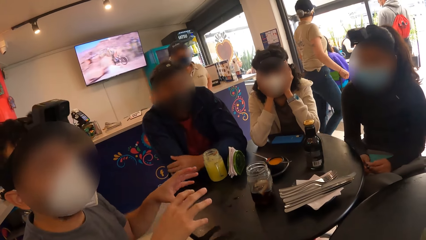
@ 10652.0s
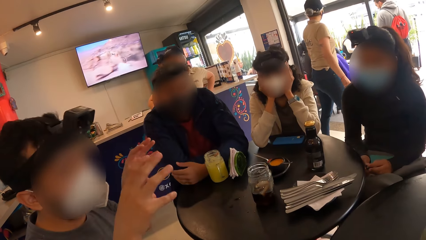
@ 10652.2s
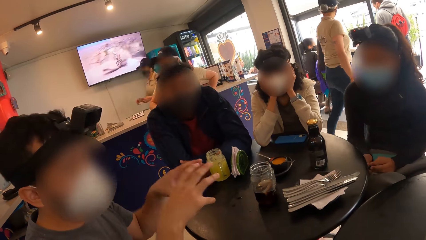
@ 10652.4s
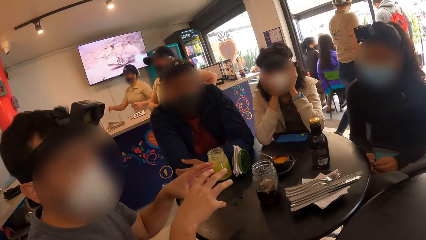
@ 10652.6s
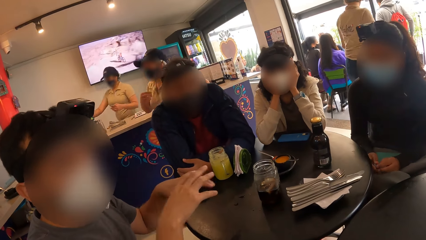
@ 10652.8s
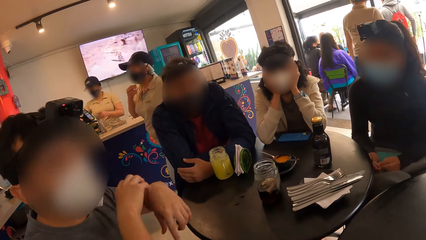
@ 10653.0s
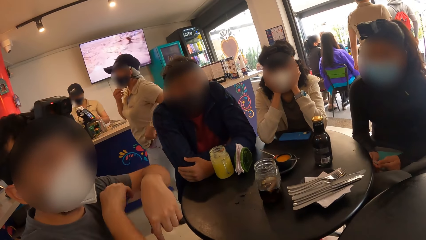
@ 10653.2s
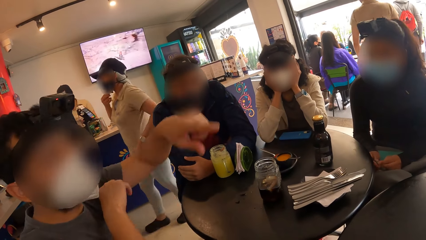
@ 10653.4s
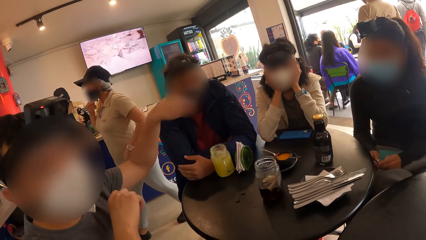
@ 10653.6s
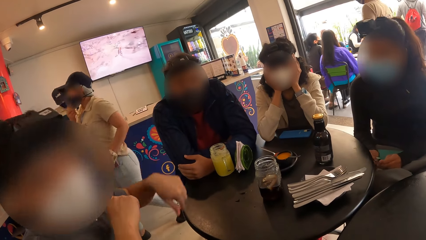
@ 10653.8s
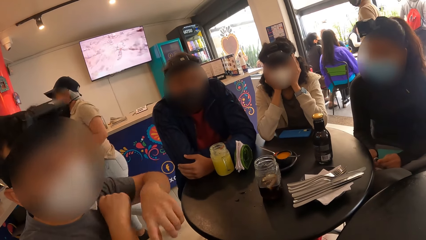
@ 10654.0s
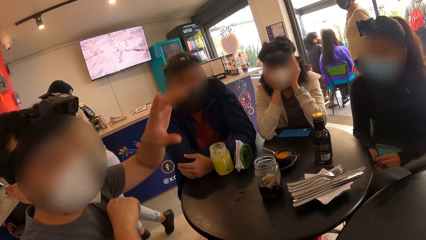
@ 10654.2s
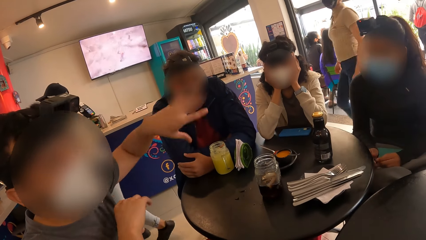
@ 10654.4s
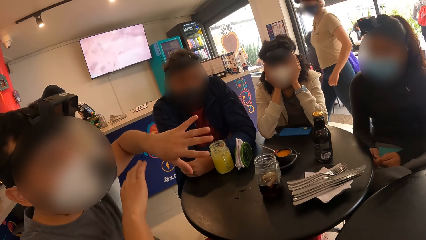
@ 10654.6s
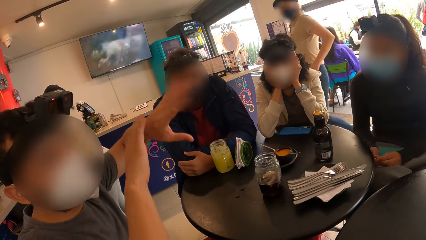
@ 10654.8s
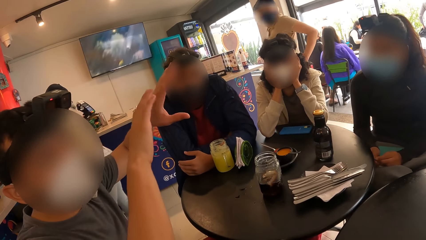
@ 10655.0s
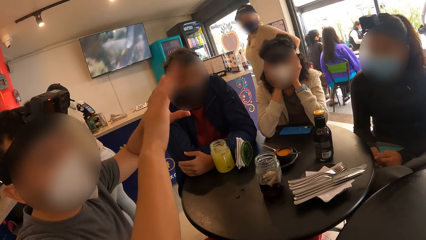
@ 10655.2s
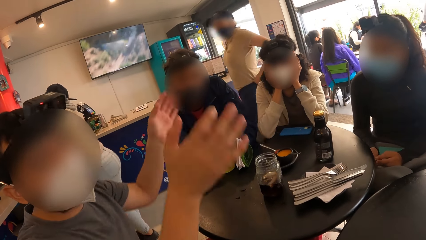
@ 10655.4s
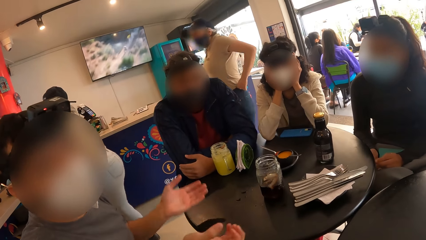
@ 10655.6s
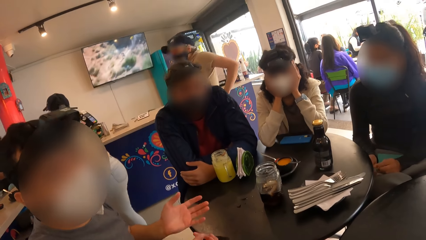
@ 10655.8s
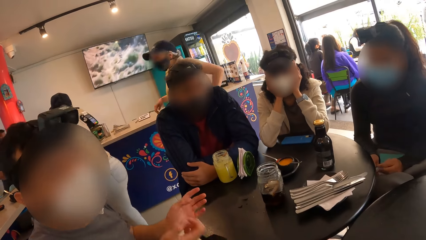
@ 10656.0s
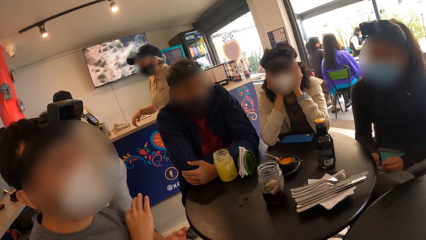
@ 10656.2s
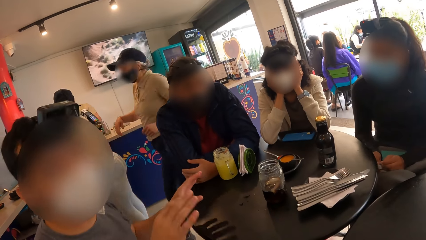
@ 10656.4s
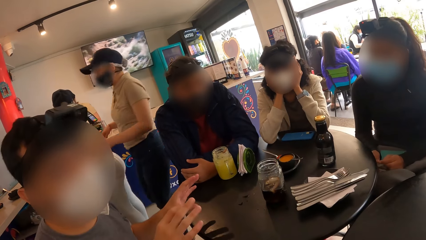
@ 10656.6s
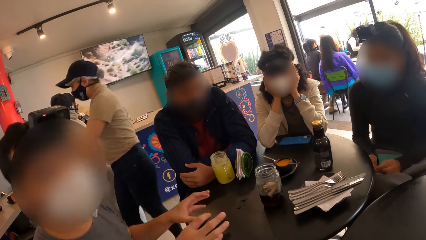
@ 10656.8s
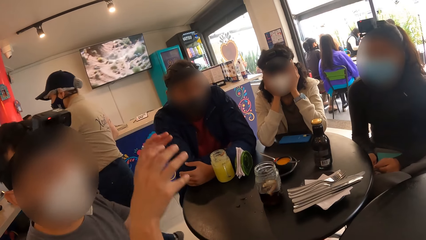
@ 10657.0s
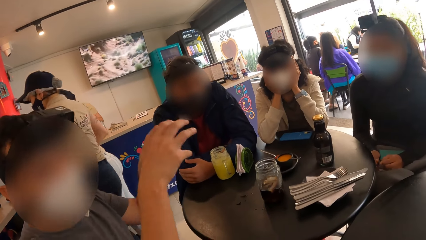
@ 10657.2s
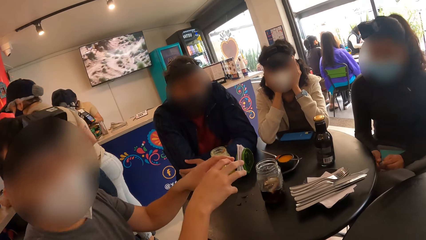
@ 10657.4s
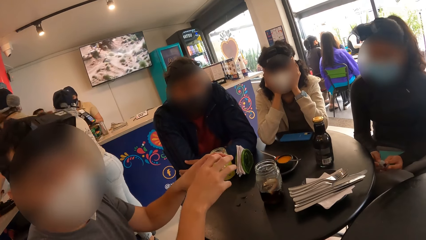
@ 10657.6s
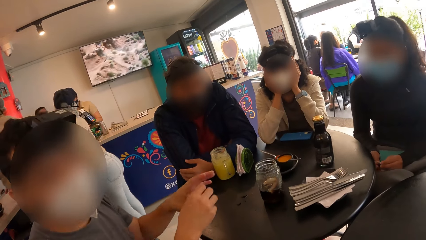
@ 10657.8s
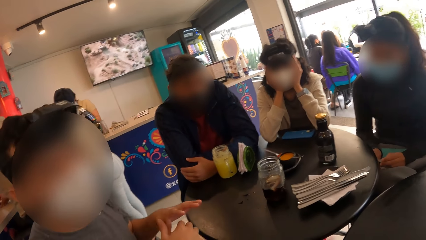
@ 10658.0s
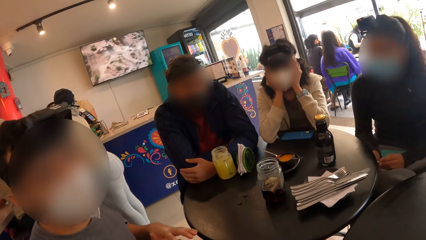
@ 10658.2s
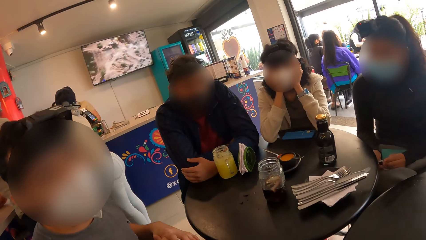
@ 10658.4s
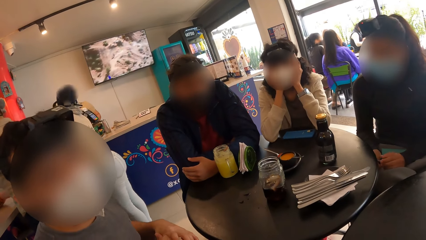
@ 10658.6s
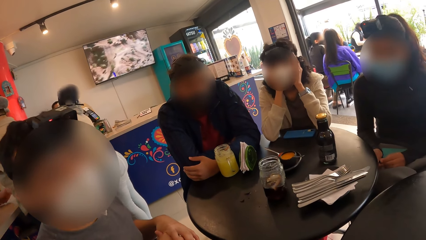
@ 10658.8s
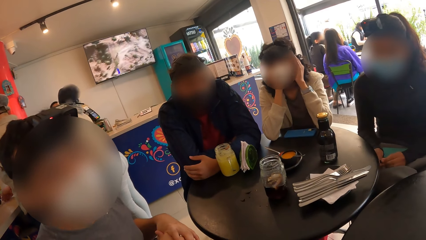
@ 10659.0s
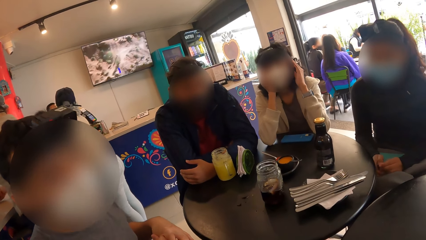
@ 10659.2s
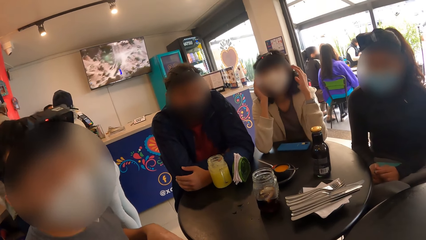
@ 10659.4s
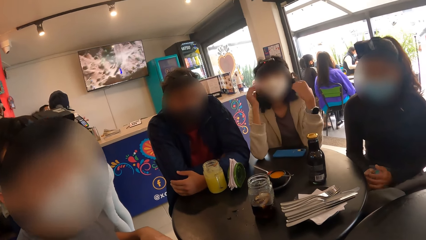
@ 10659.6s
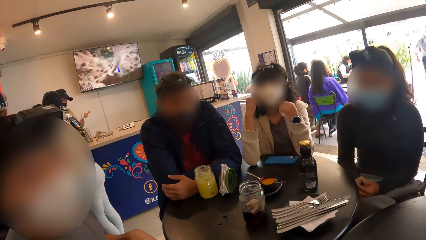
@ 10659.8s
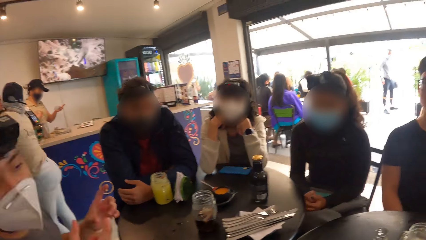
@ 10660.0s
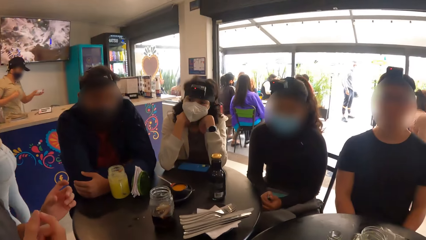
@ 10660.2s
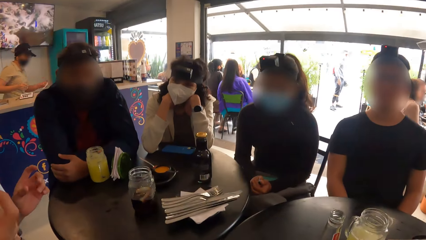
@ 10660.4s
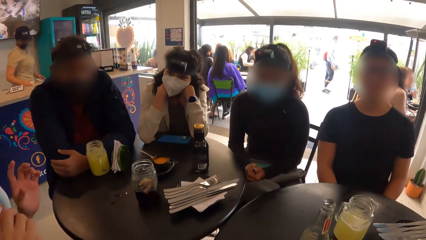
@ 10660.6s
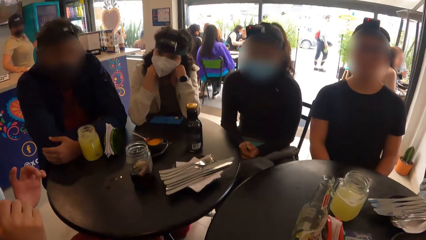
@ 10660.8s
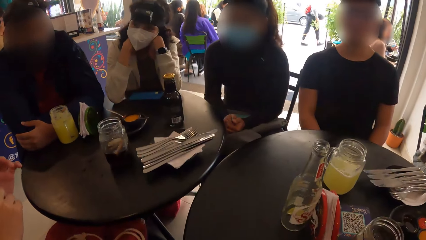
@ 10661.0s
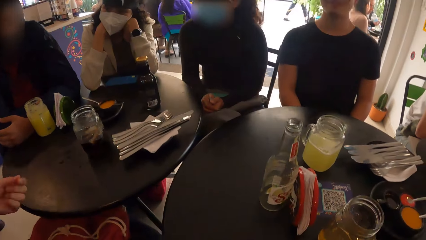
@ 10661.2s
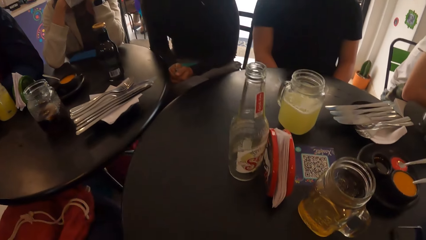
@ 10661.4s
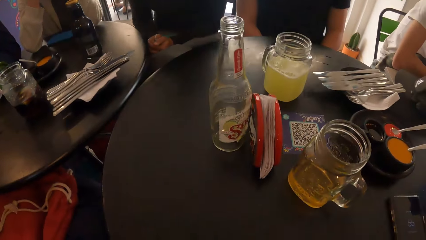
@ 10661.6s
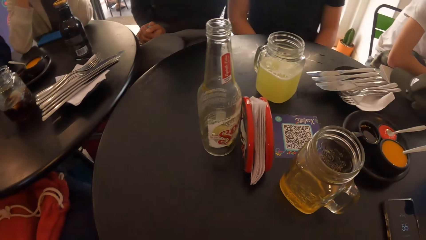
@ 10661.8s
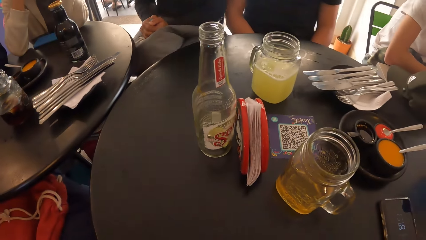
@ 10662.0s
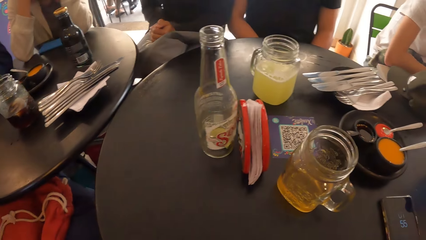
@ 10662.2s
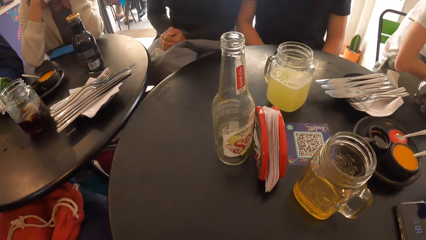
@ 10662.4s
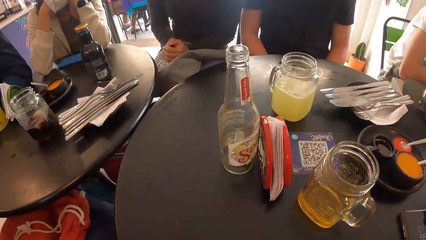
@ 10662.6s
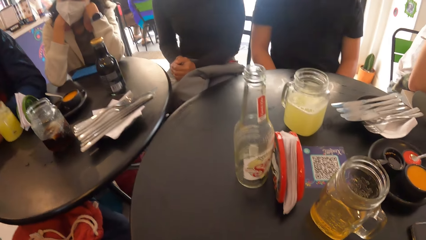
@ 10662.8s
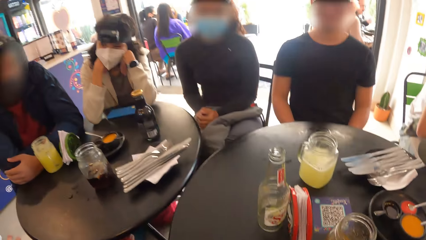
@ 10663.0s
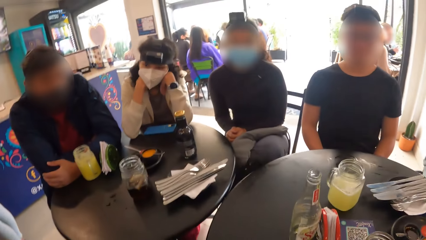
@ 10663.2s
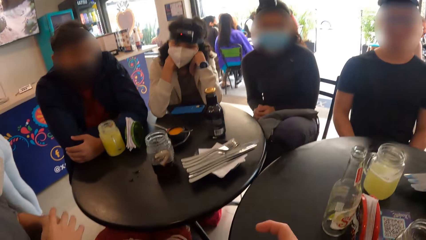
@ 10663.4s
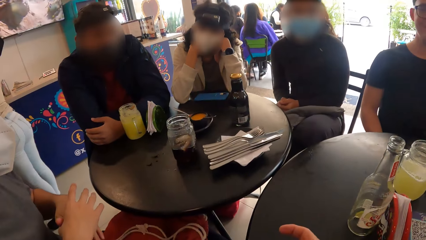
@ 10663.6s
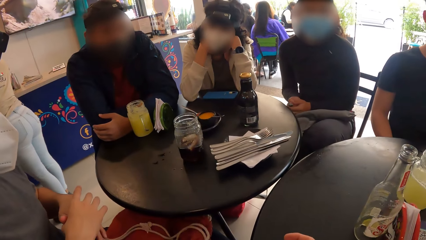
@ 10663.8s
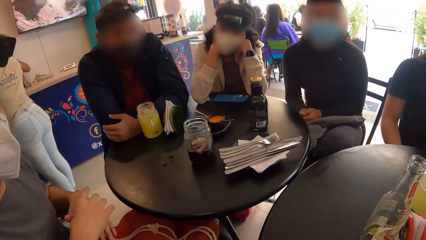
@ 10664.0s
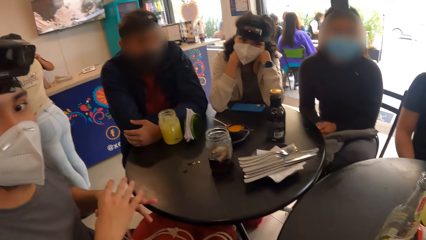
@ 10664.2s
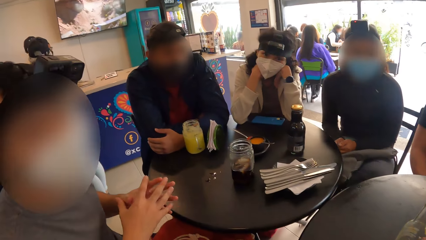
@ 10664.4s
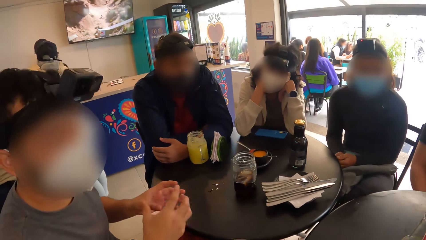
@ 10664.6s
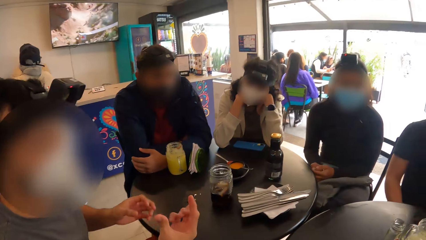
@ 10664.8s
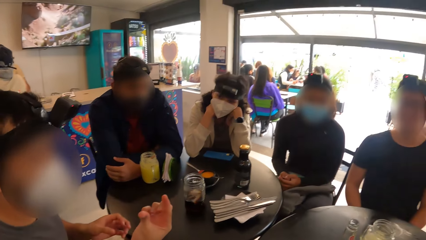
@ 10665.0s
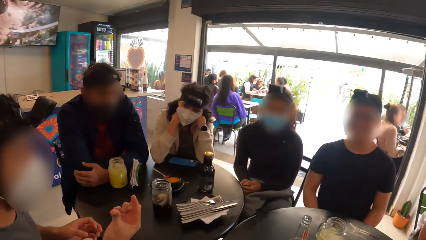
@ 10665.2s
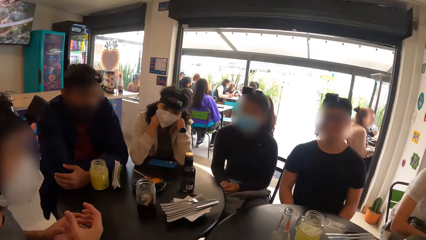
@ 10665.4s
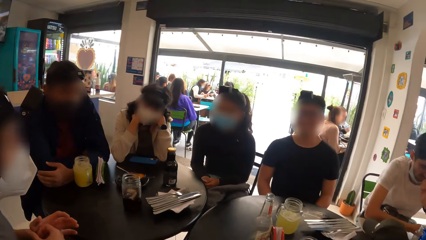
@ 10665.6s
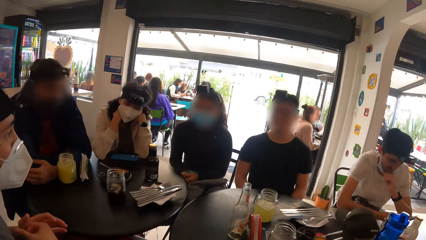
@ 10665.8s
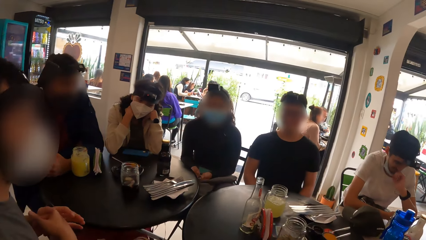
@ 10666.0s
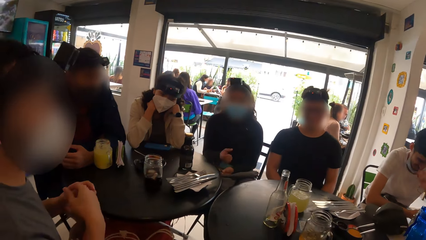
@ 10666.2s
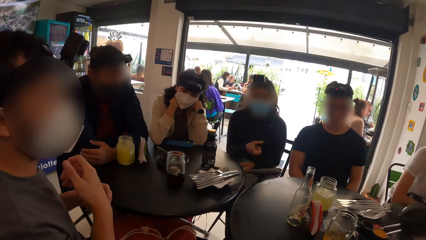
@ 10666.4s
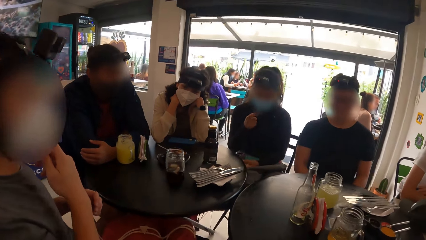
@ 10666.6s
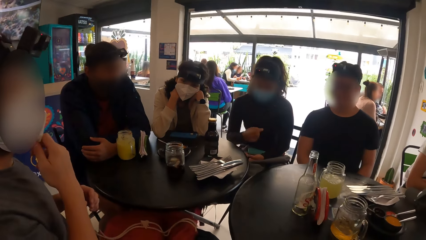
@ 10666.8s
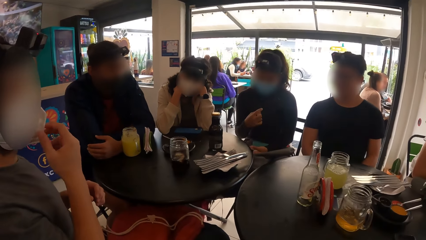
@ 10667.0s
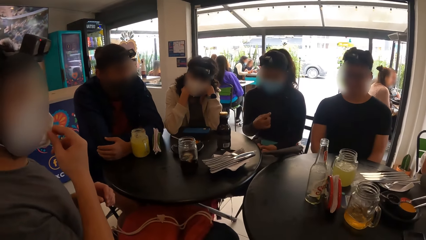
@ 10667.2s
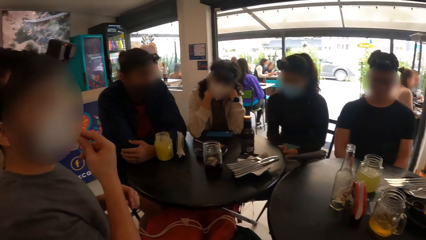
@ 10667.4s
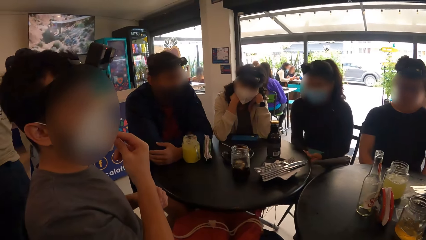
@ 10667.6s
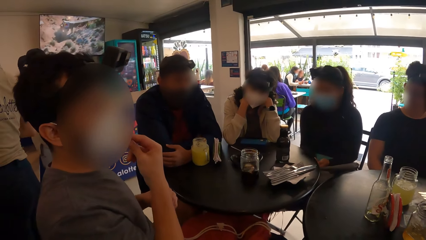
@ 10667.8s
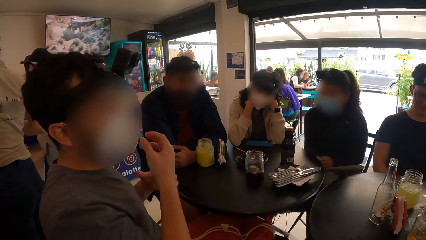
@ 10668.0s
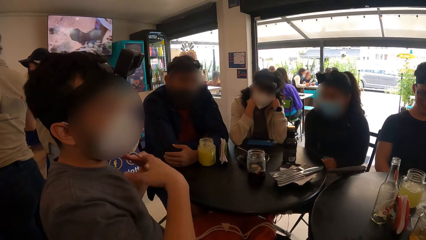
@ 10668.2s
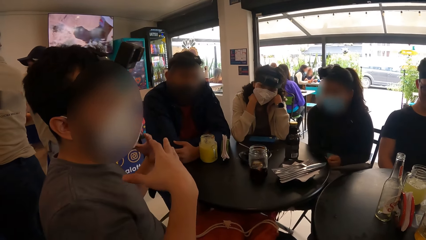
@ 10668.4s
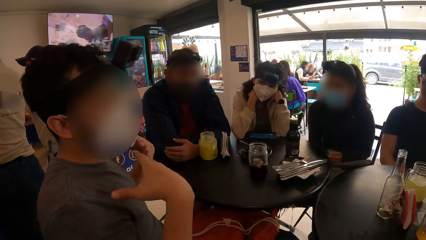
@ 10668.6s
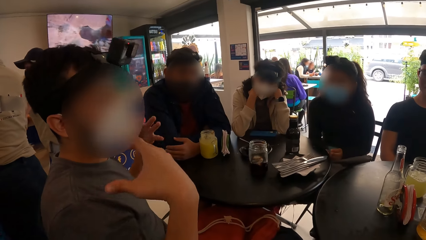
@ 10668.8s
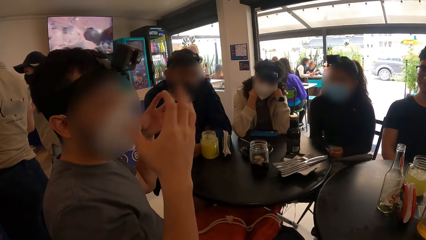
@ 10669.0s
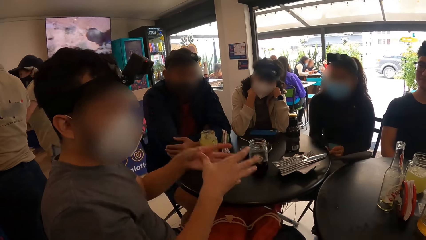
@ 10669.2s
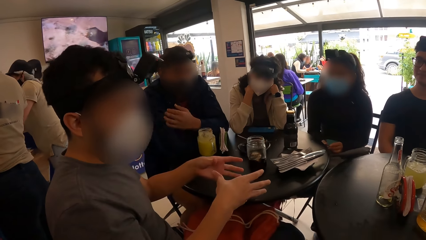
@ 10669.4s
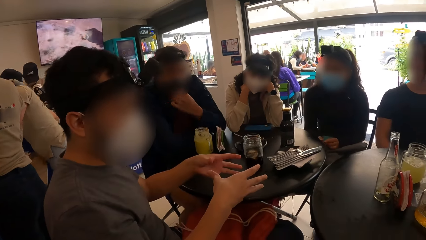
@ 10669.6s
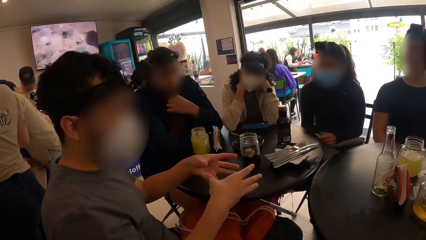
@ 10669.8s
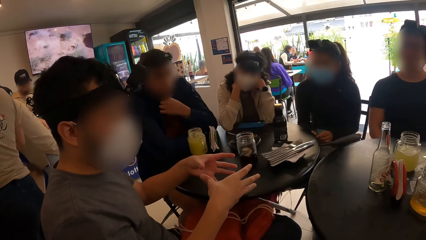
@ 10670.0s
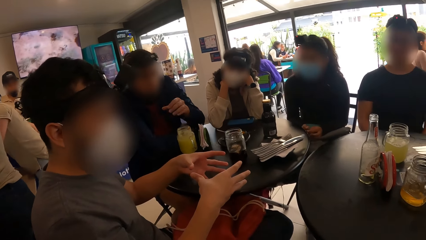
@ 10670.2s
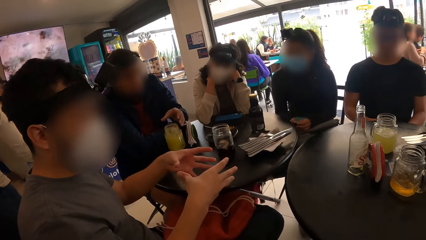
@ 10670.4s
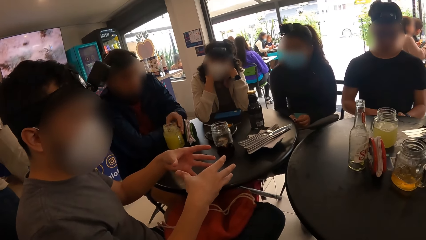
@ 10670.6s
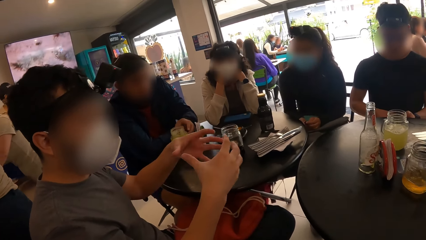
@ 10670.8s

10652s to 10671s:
A waiter walks. Another waiter walks. The camera wearer looks around. A man moves hands. A woman moves hands. The man moves hands.
